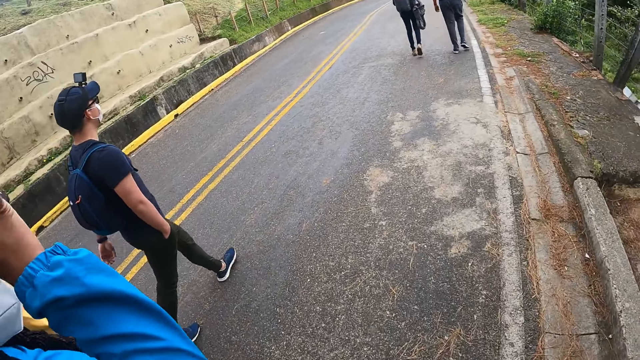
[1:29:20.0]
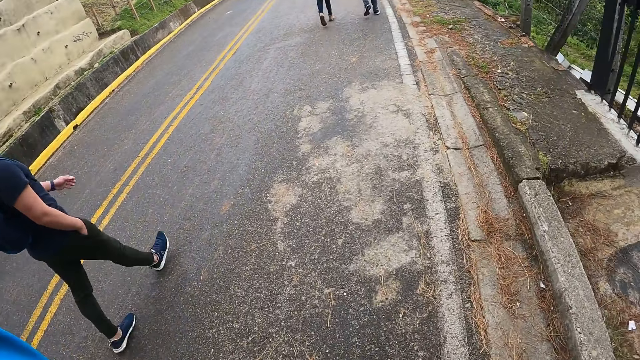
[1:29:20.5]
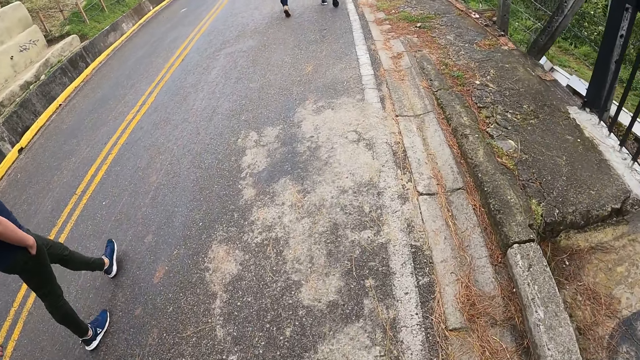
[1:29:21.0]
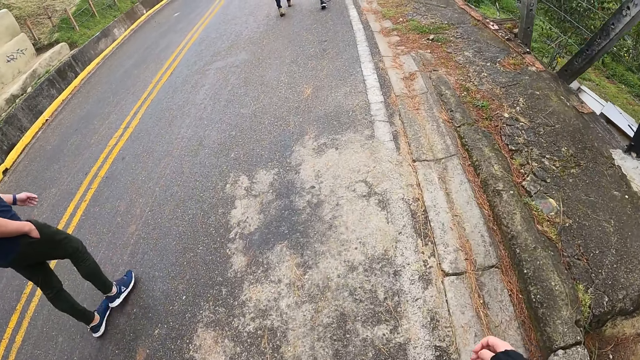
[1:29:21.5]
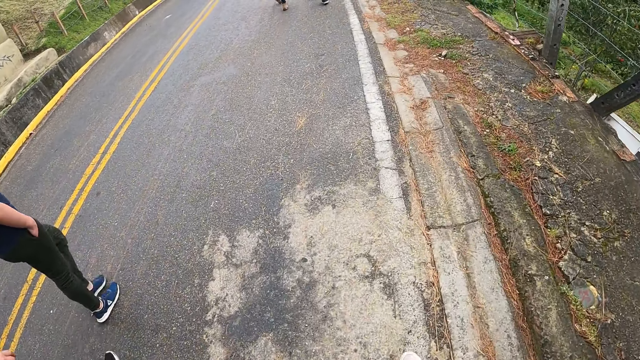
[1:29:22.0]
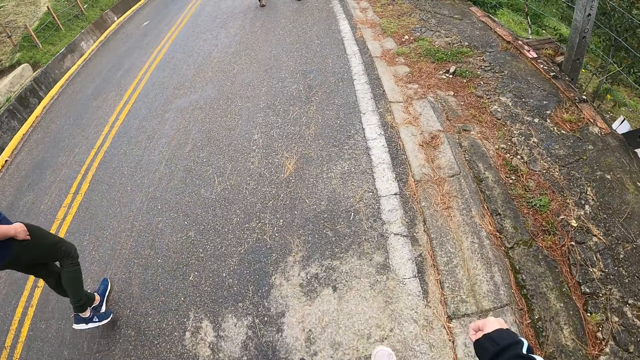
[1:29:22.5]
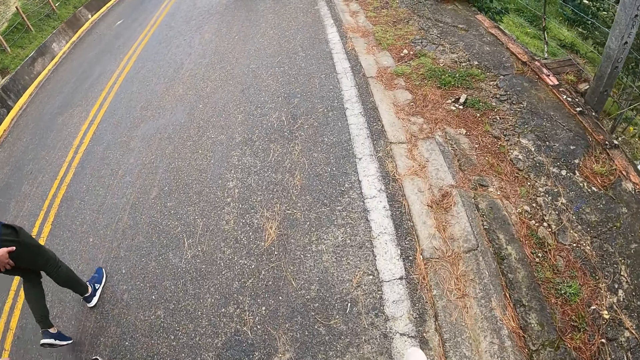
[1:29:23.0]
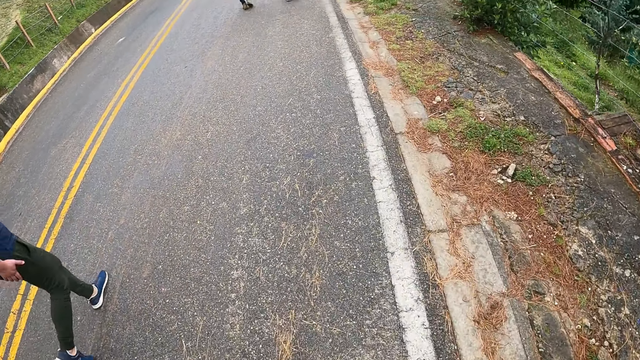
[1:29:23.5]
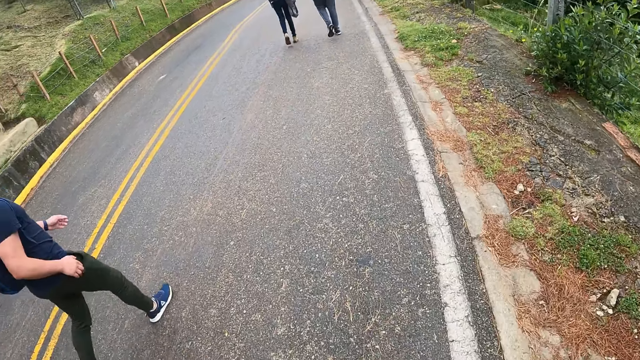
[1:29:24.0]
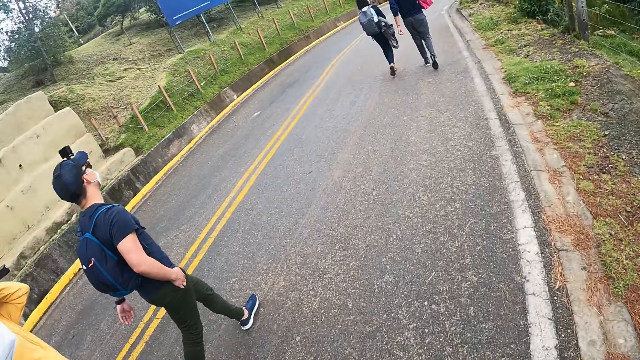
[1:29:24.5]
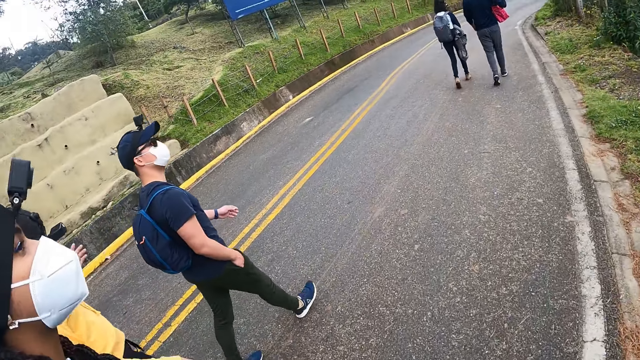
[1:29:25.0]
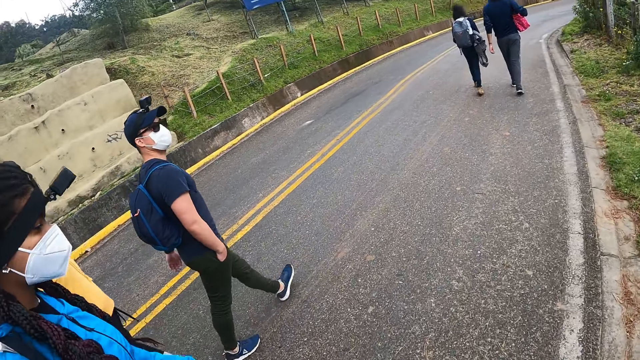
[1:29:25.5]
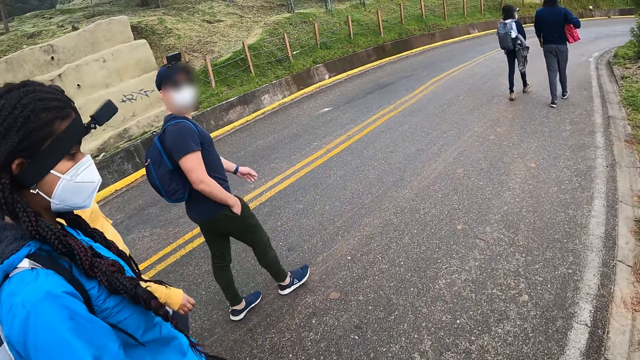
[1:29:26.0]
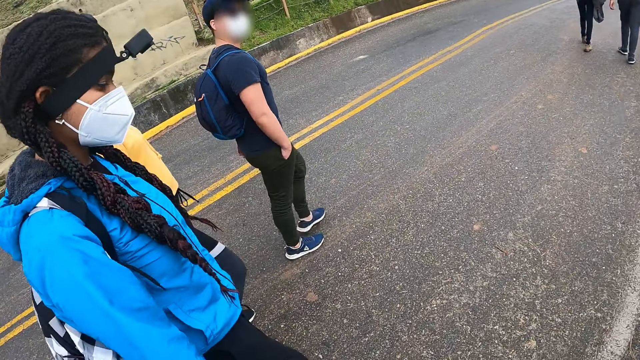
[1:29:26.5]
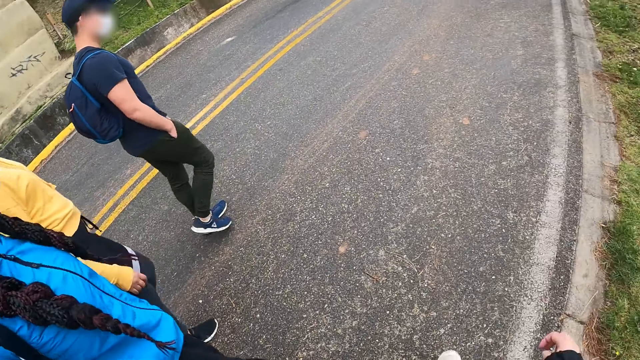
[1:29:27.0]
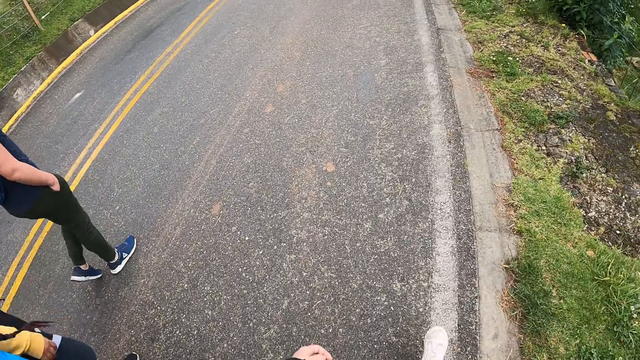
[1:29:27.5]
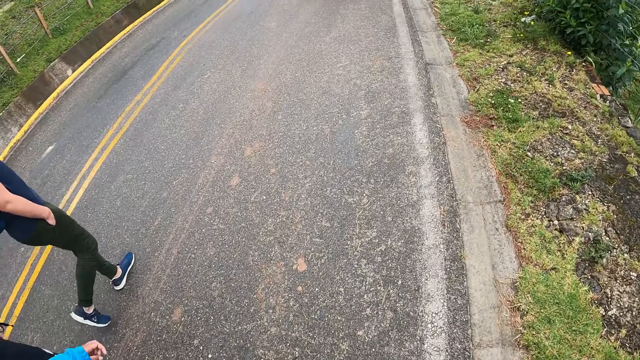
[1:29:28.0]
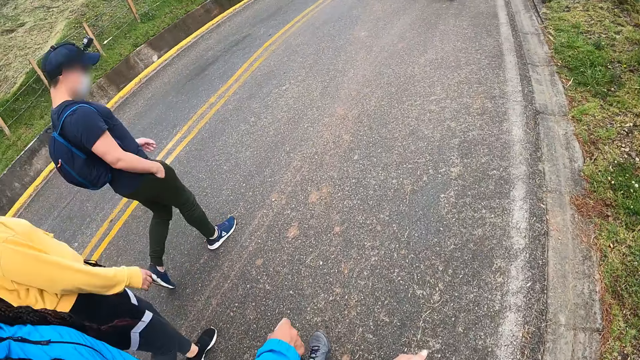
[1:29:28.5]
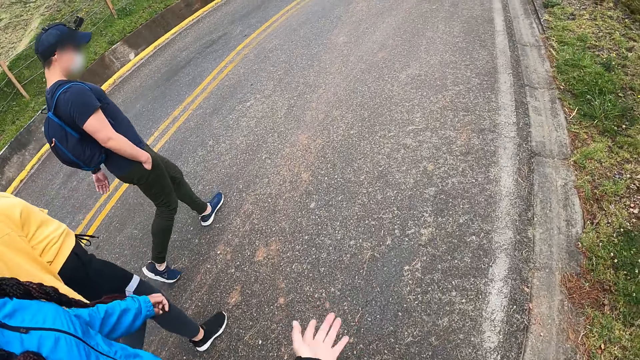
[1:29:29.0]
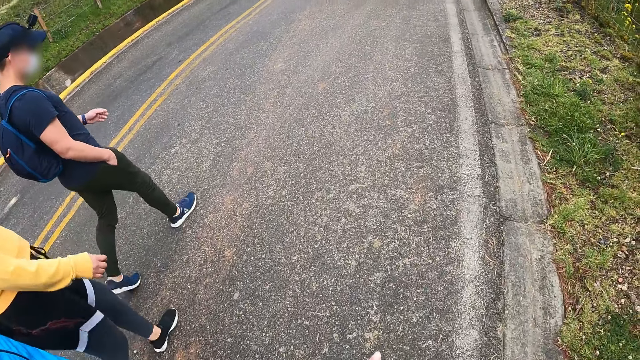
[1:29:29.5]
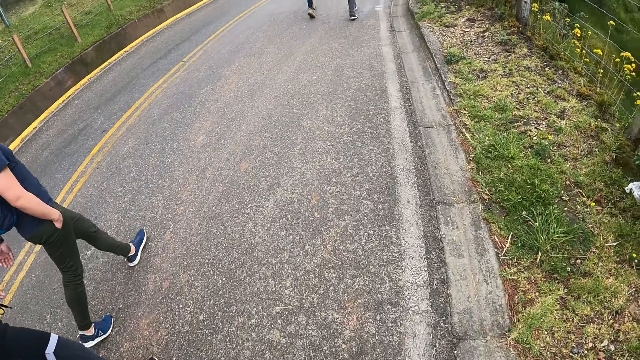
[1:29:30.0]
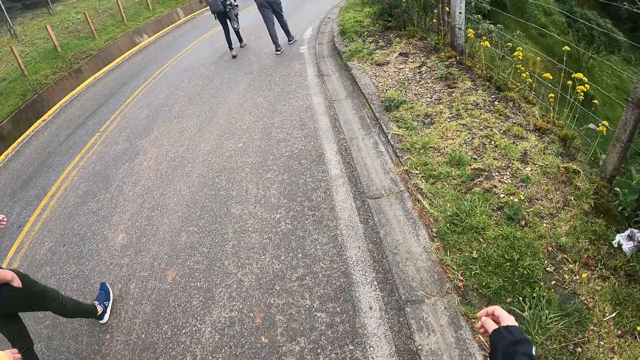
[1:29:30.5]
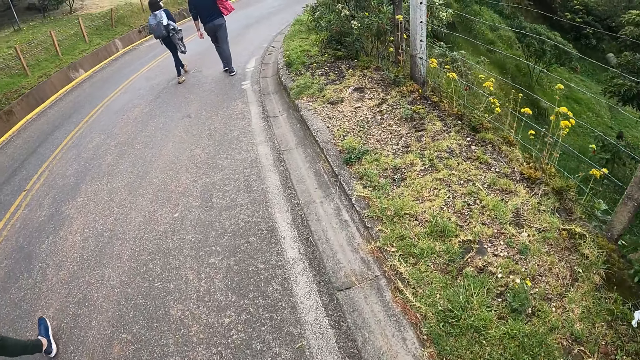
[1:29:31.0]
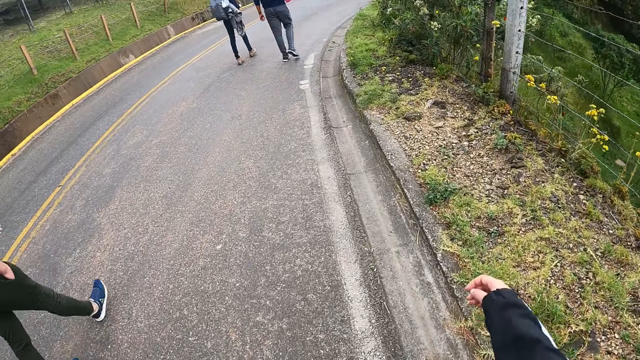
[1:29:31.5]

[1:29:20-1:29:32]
The camera wearer looks around a road. They walk on a road. A man removes his right hand from his trouser pocket. The man puts his right hand into his trouser pocket. The camera wearer looks around a road. They walk on a road.

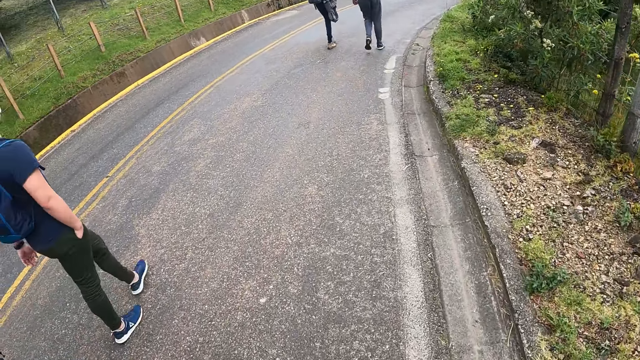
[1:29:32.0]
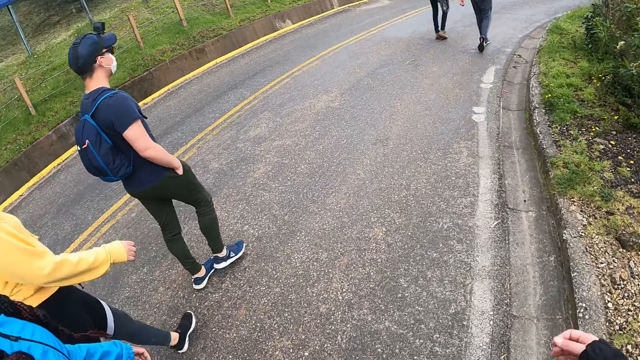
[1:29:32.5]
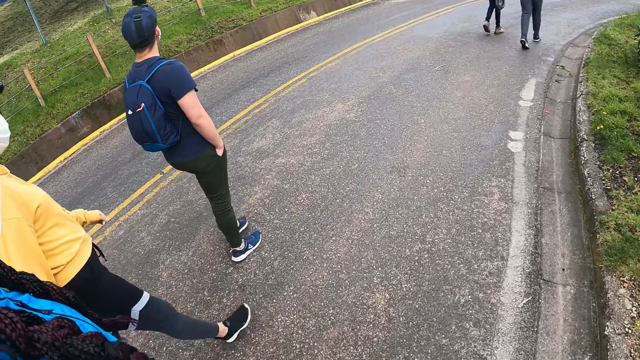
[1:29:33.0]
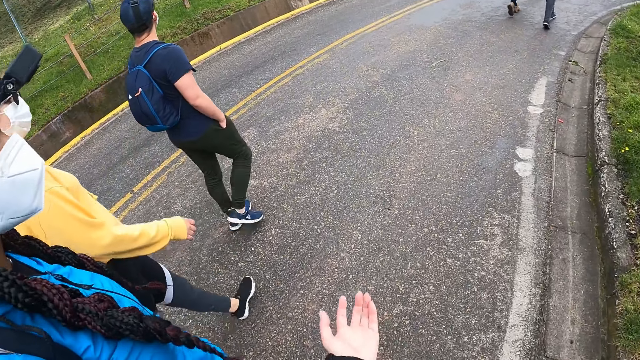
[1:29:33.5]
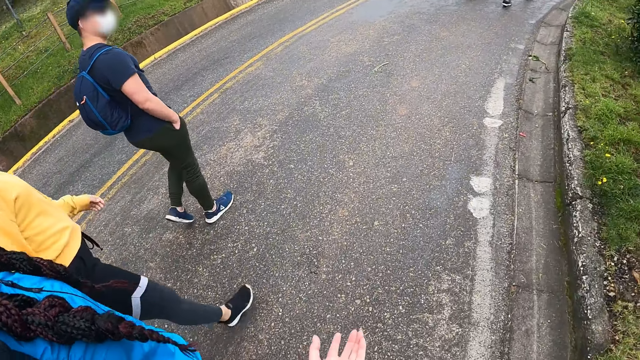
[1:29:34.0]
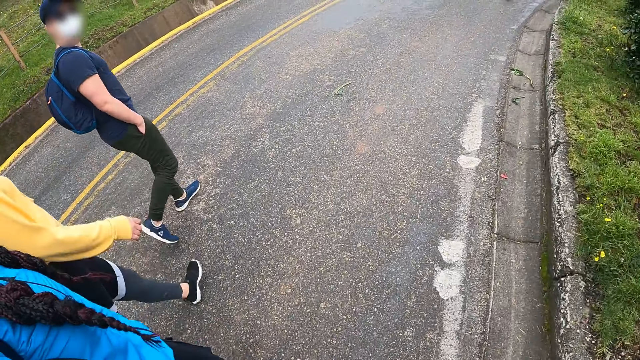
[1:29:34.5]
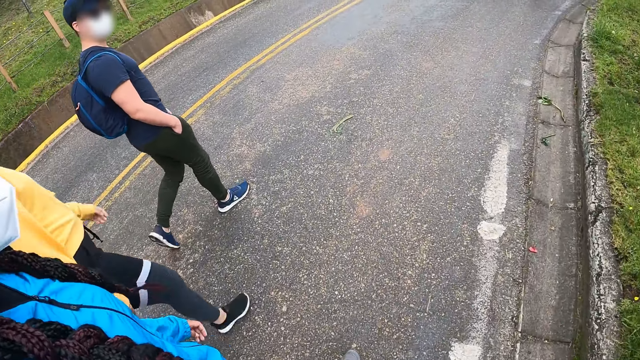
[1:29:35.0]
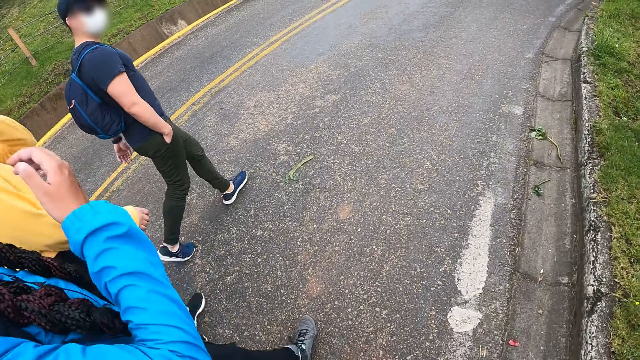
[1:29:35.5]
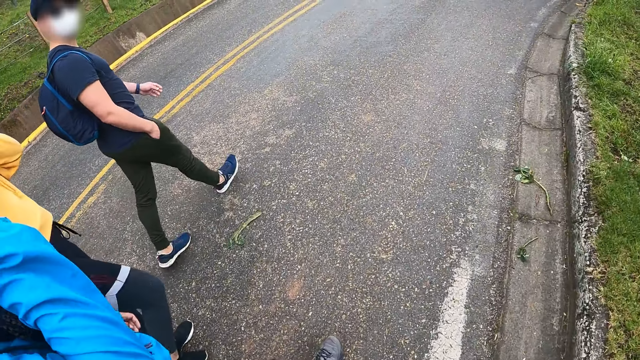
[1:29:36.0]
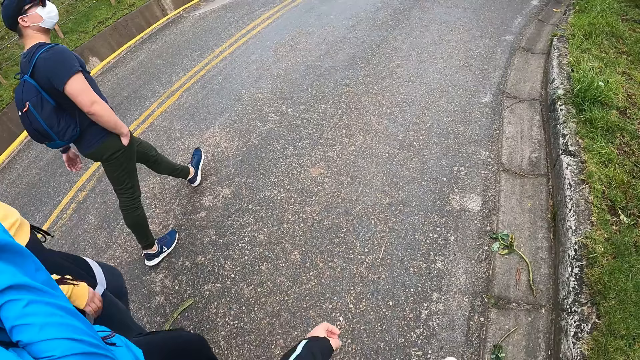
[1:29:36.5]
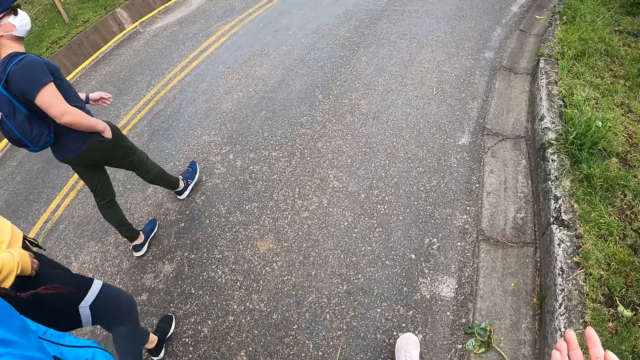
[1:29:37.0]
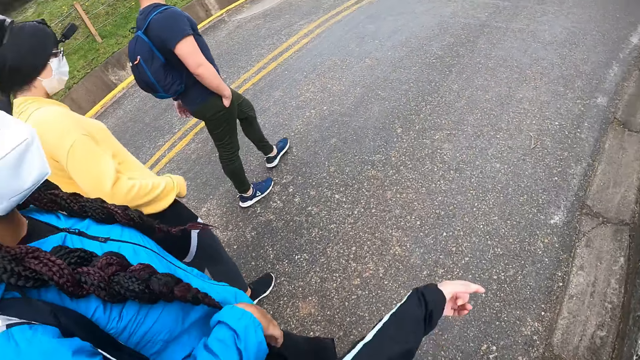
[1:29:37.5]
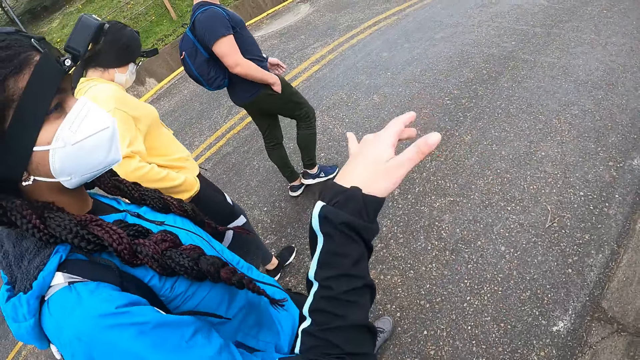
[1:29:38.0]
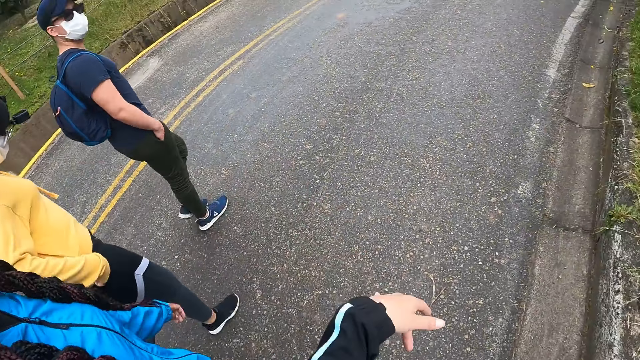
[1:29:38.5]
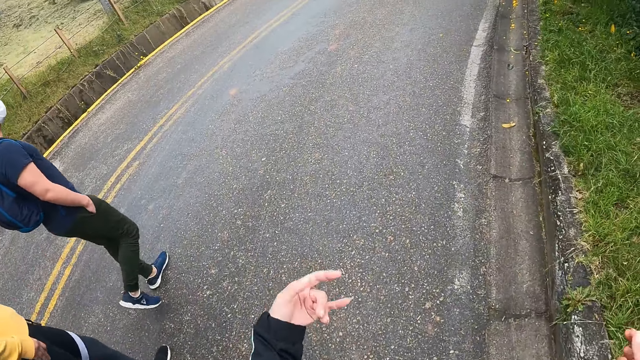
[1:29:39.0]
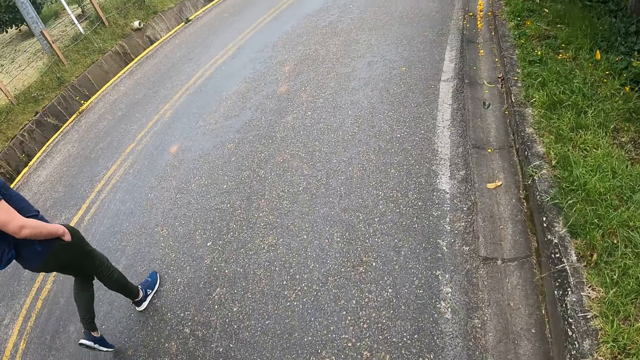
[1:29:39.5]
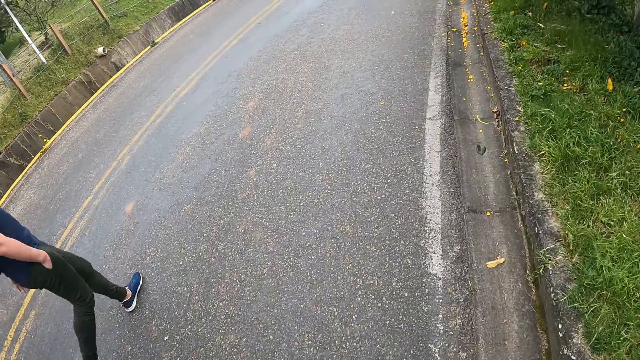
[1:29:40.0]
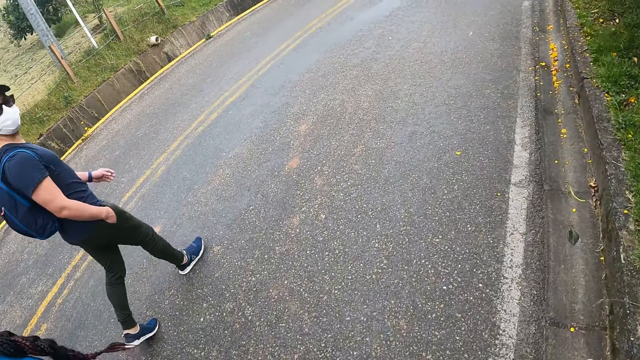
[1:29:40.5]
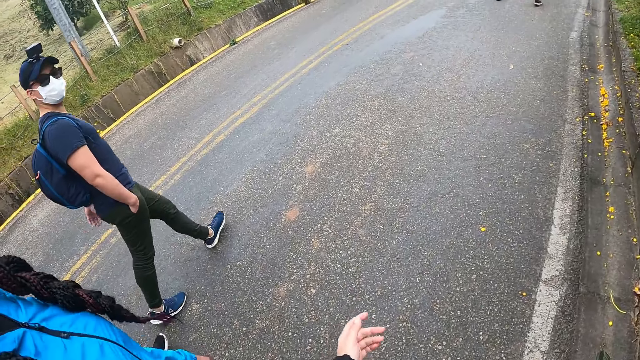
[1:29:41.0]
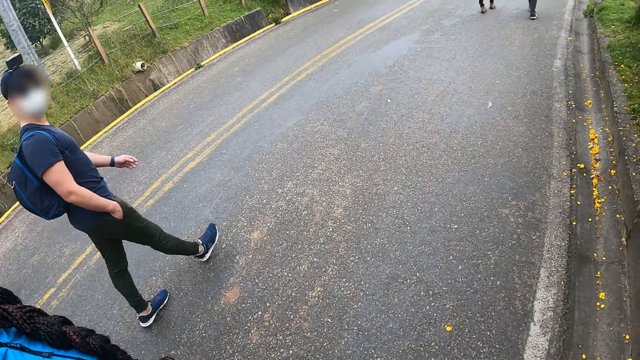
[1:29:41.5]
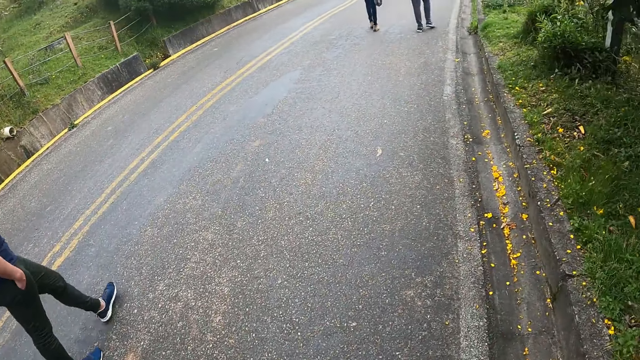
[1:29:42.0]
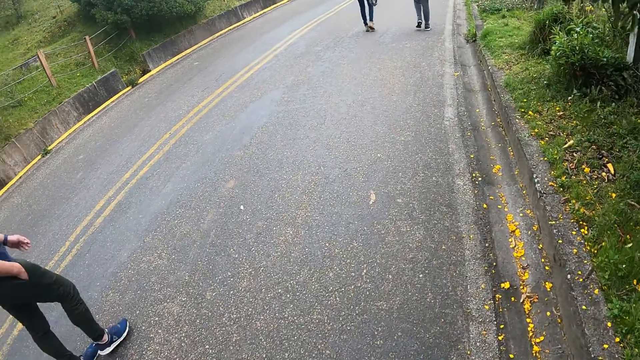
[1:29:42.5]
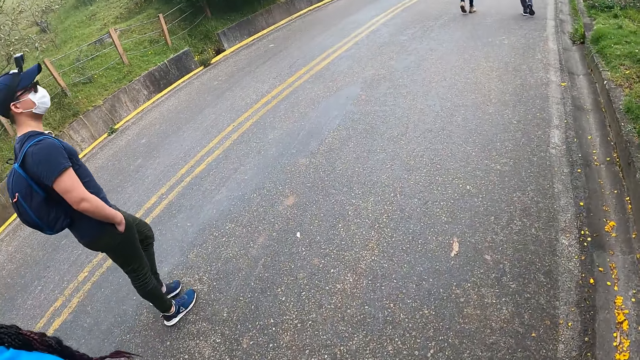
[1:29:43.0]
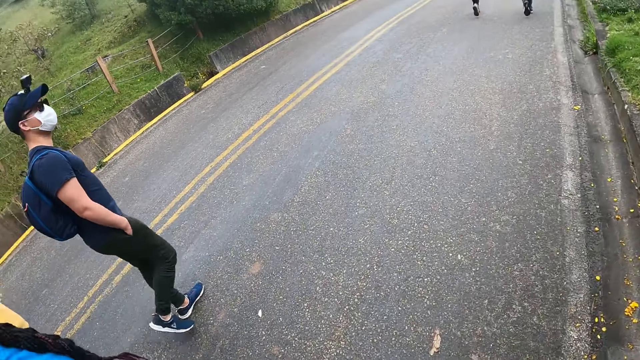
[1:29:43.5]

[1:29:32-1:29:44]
The camera wearer moves her hand. A lady holds her face. The lady adjusts her sweater with both hands. The camera wearer moves her hand. She walks on a road. A man interacts with the camera wearer.
